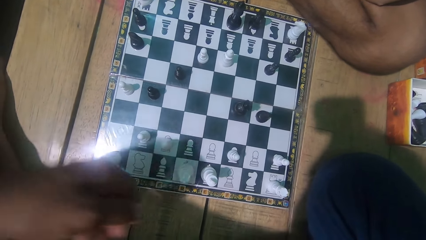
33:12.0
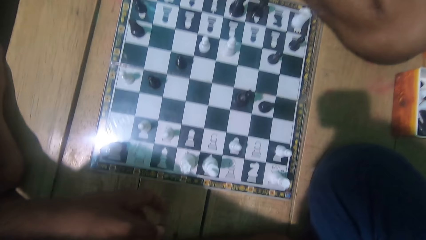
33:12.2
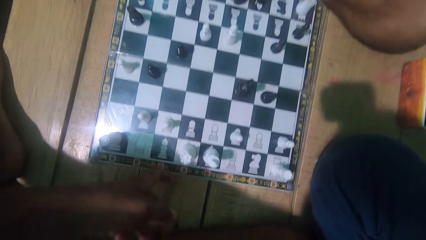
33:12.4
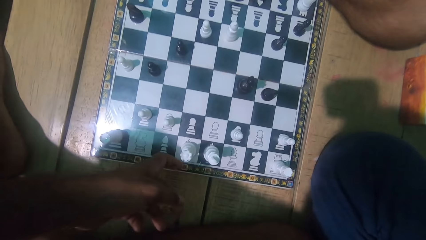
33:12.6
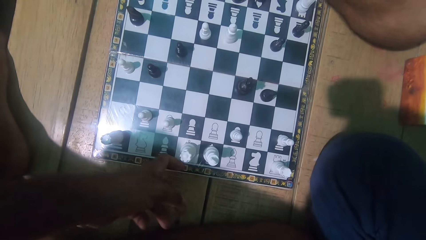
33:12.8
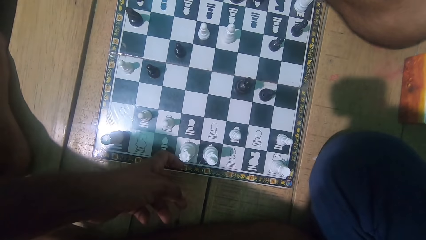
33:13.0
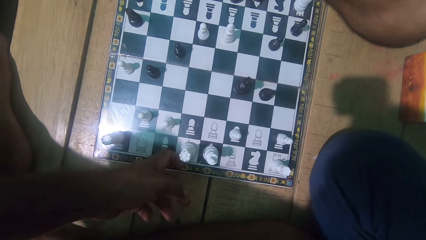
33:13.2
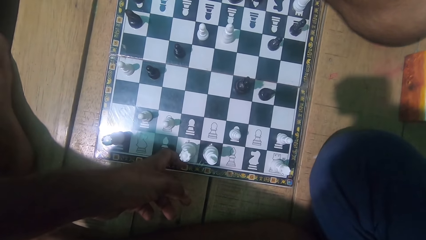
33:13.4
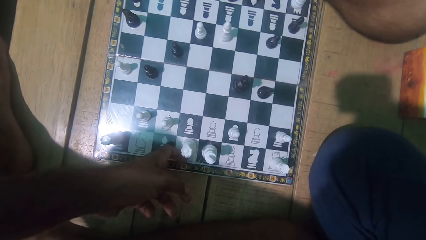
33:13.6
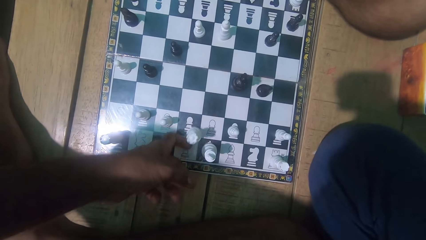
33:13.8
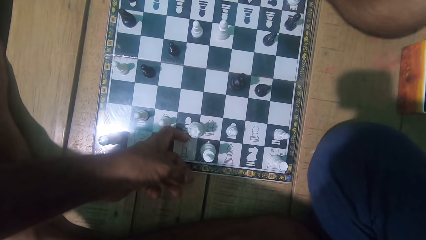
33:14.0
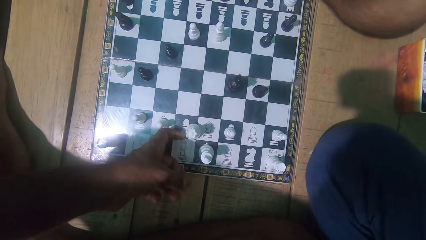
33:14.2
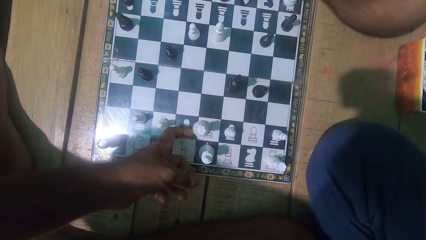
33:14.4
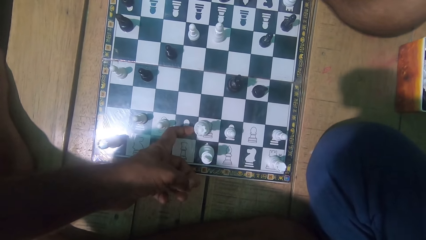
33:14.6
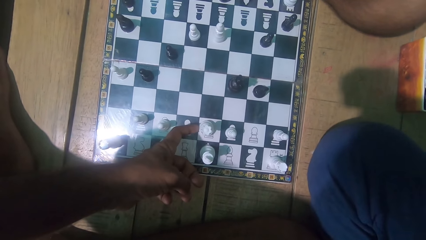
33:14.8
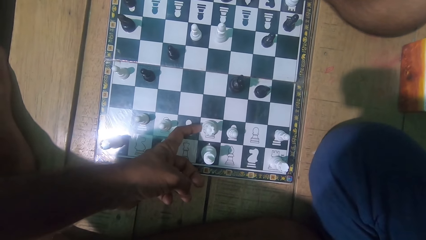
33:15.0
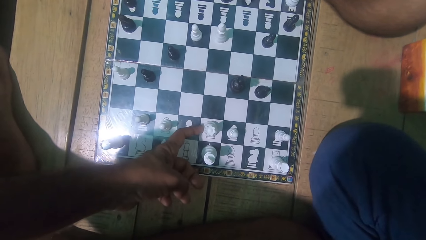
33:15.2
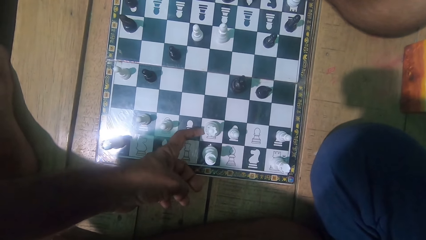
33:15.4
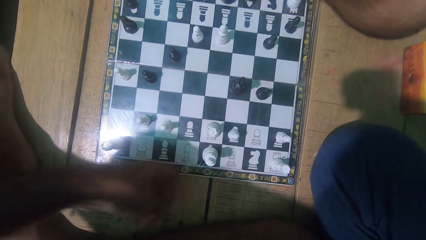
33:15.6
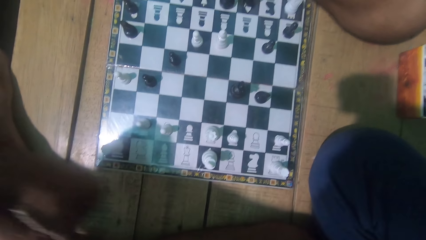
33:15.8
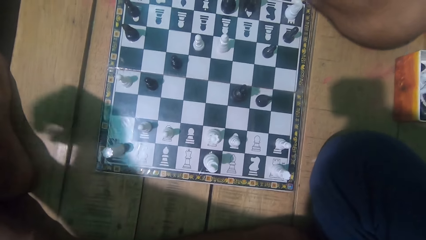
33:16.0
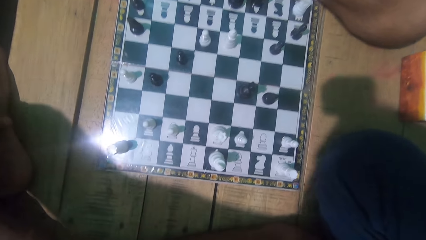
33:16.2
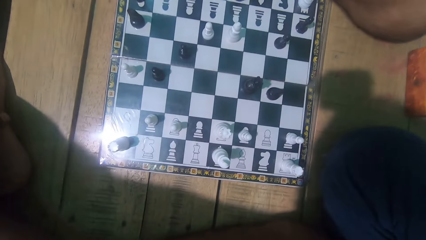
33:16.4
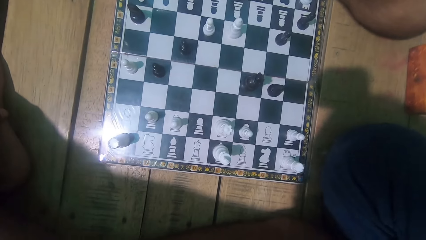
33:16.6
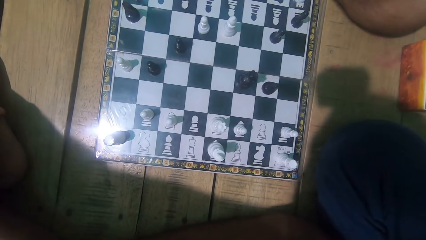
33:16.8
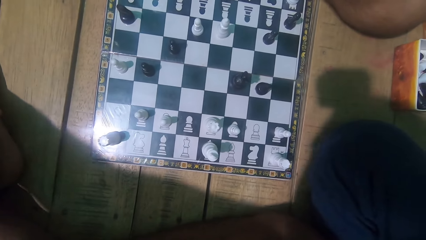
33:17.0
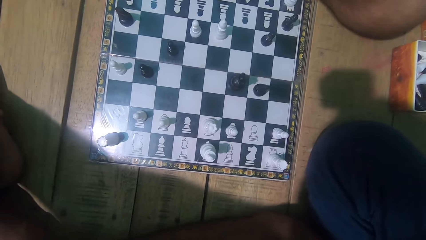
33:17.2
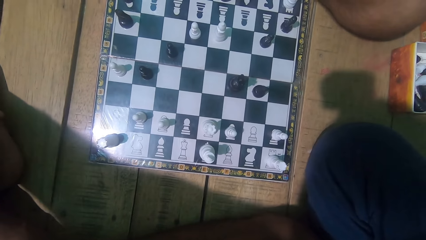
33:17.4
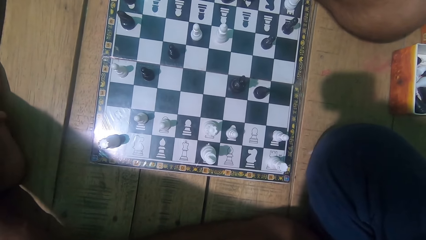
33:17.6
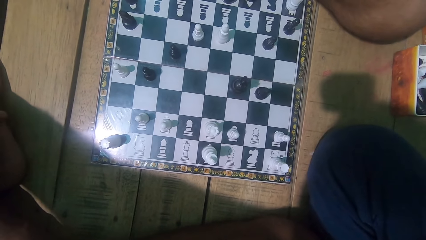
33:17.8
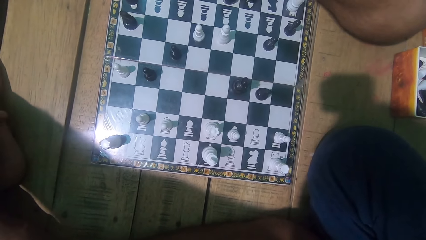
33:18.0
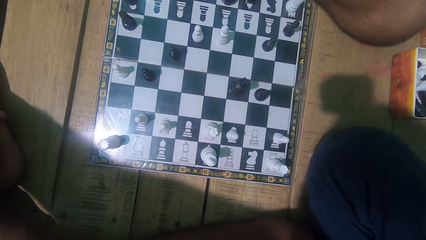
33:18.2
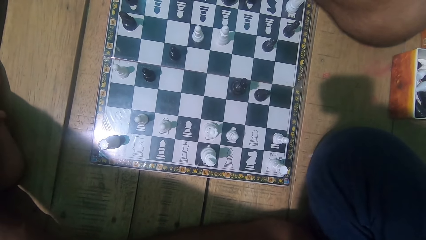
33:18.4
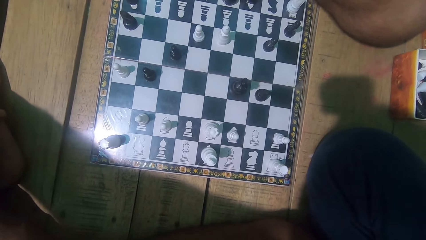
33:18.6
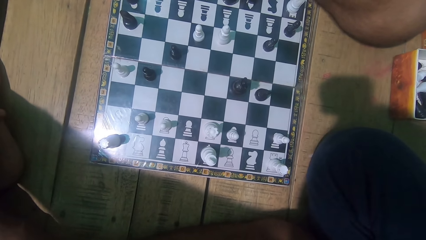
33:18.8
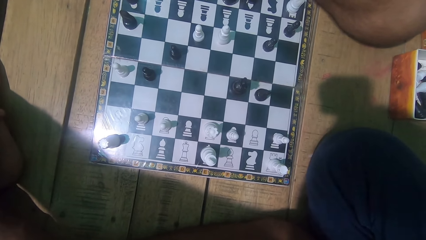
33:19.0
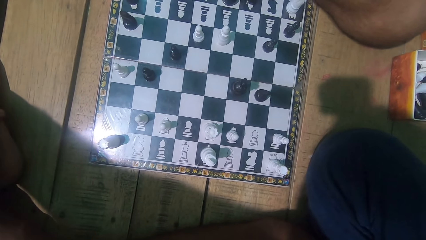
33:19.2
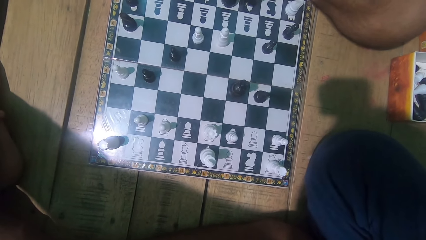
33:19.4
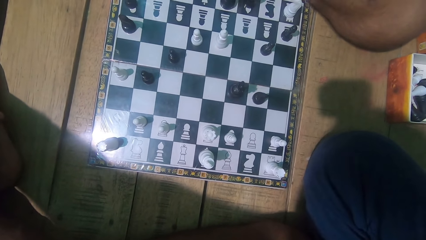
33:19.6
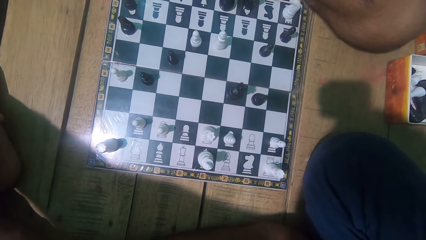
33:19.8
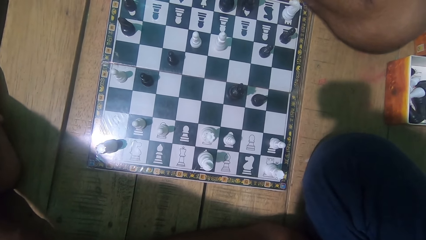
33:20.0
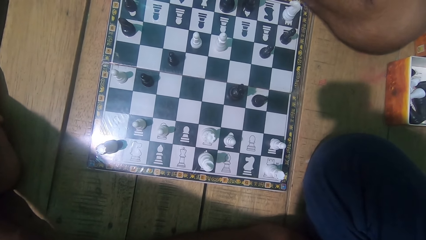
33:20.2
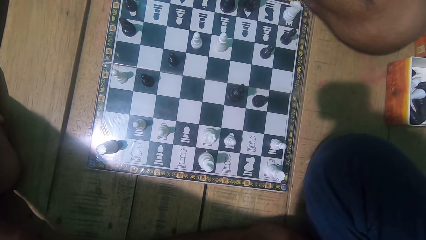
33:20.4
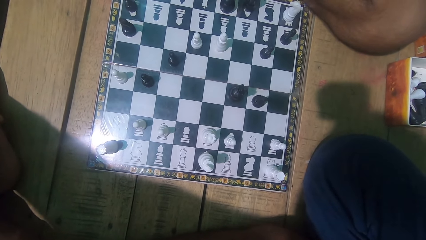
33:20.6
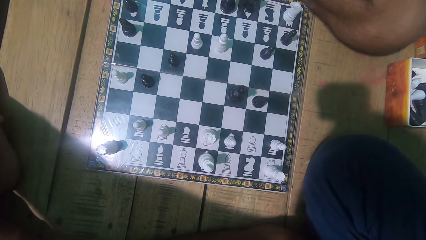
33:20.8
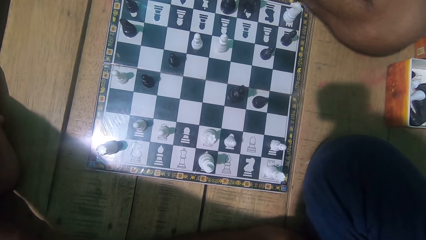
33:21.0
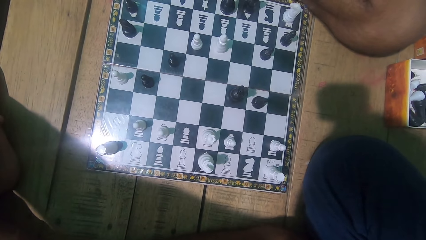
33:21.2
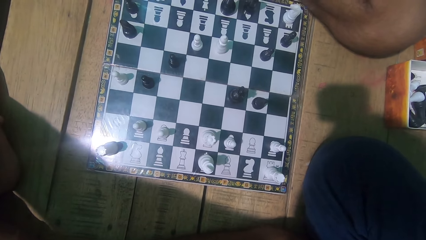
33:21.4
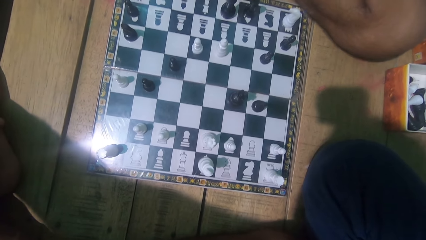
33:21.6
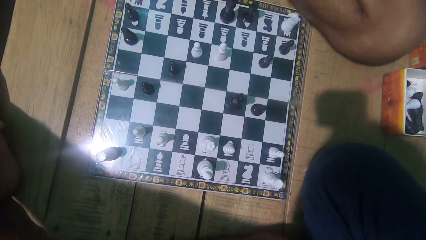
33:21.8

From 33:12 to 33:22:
The camera wearer moves the chess piece. They look at the chess game with the man.

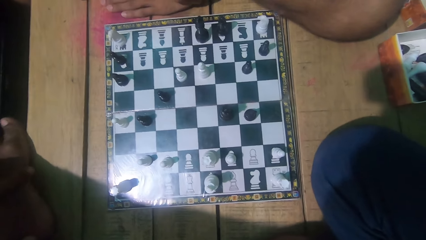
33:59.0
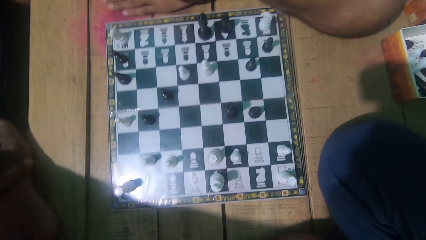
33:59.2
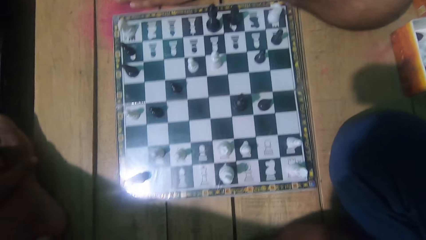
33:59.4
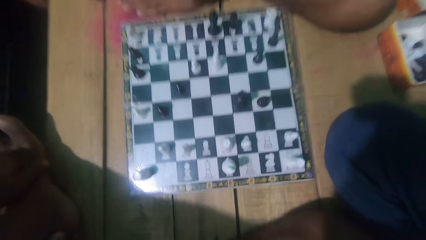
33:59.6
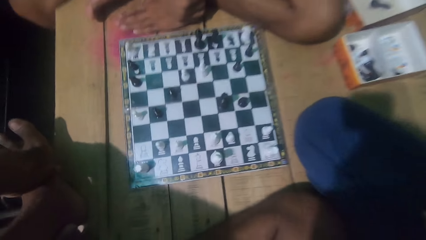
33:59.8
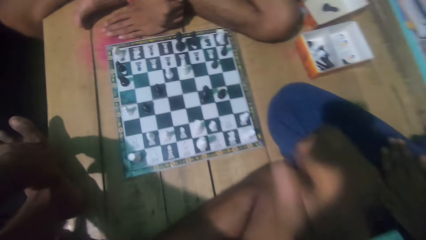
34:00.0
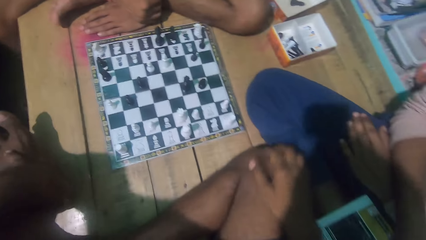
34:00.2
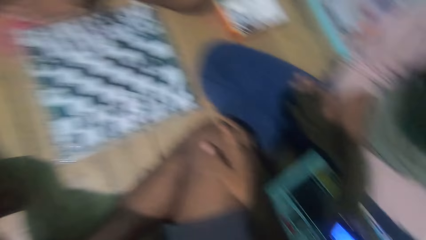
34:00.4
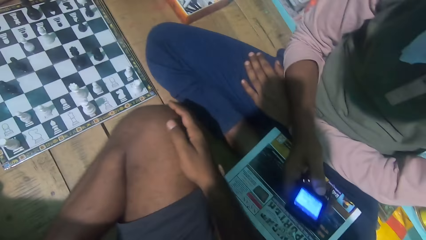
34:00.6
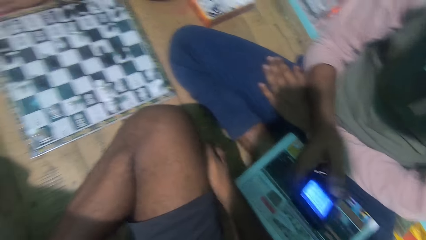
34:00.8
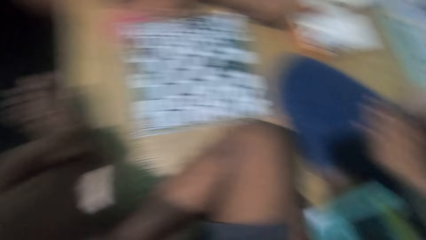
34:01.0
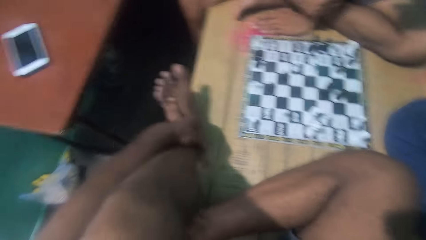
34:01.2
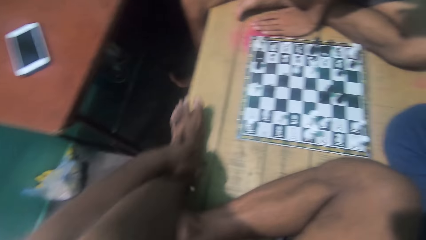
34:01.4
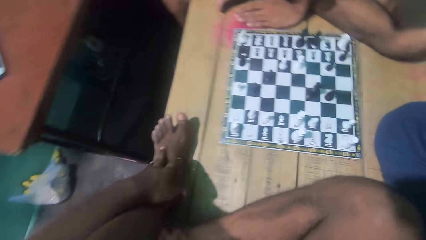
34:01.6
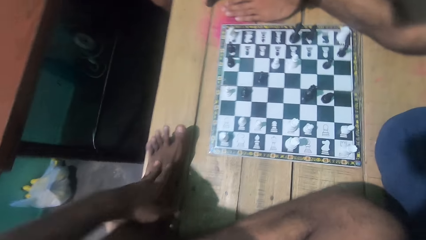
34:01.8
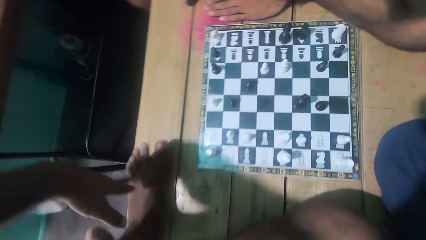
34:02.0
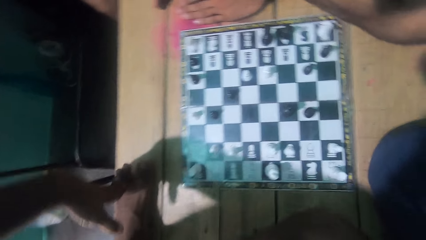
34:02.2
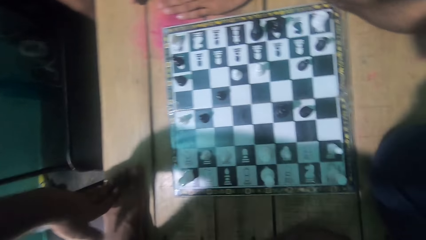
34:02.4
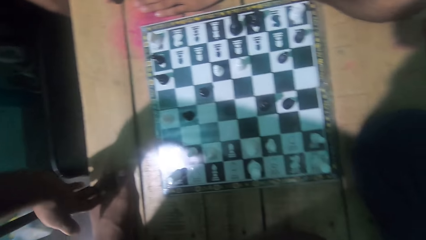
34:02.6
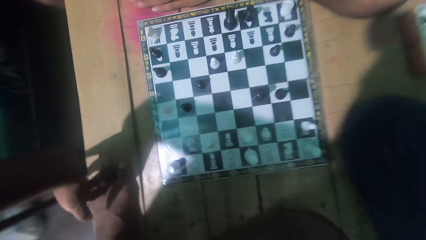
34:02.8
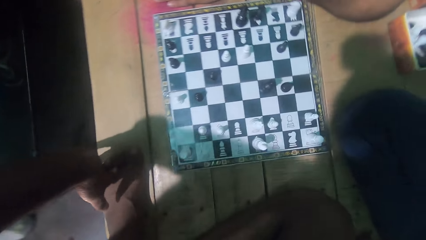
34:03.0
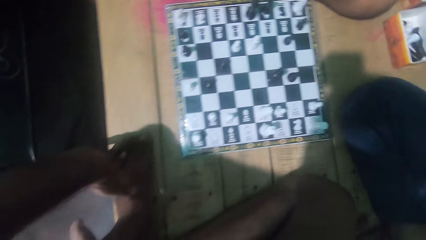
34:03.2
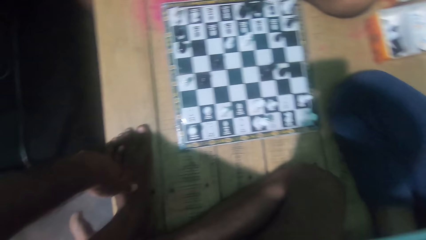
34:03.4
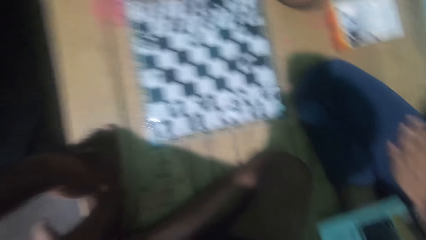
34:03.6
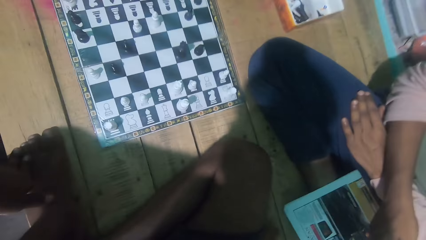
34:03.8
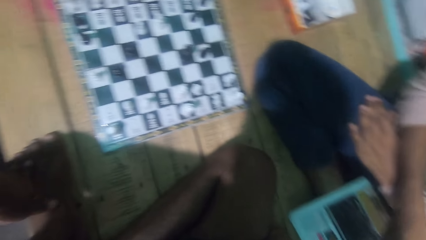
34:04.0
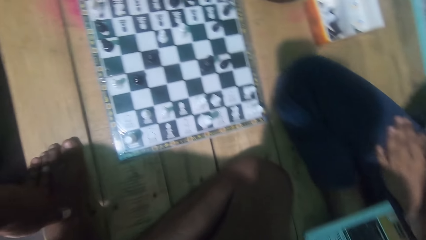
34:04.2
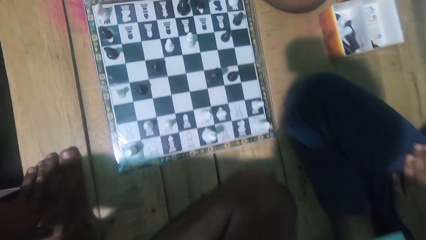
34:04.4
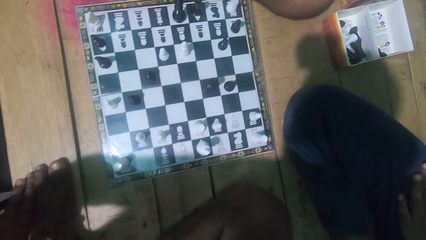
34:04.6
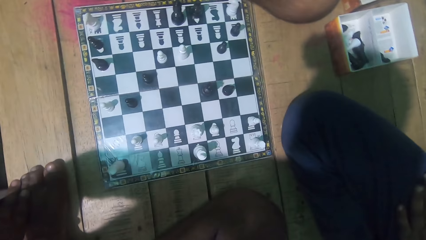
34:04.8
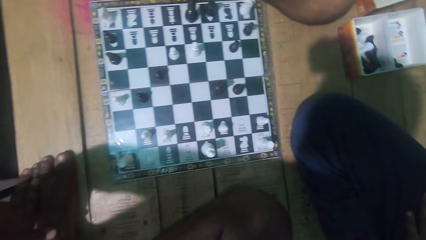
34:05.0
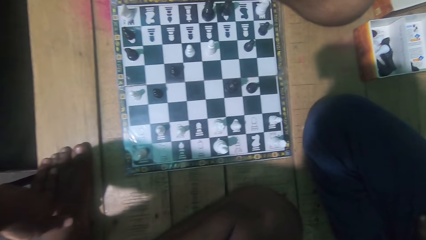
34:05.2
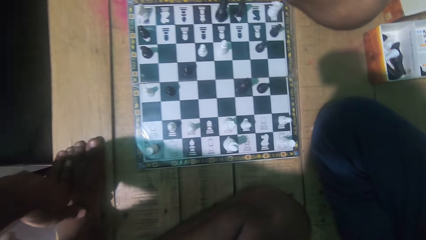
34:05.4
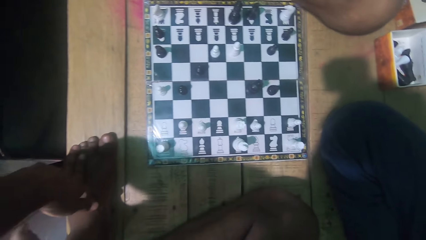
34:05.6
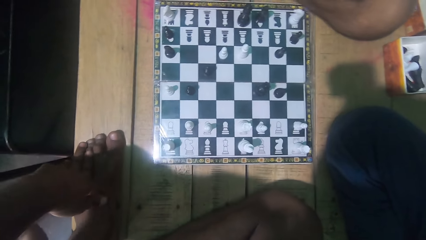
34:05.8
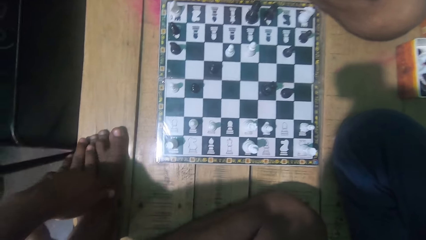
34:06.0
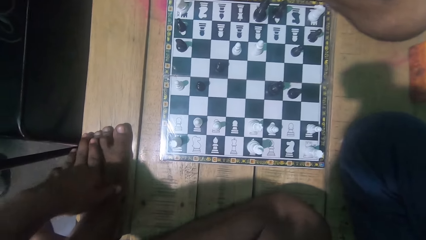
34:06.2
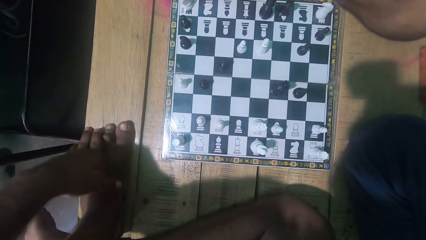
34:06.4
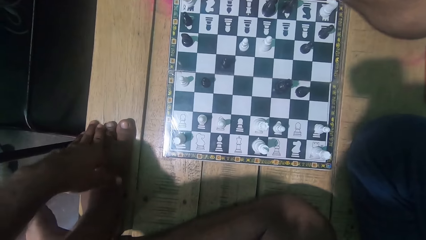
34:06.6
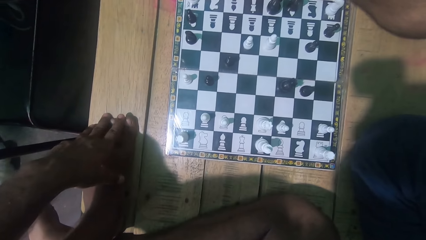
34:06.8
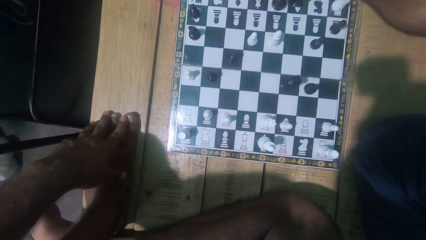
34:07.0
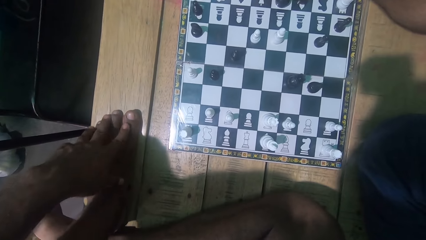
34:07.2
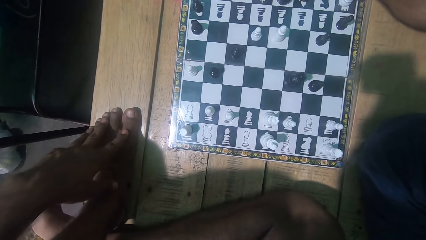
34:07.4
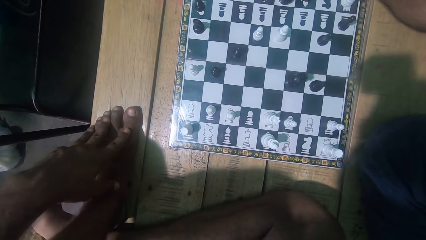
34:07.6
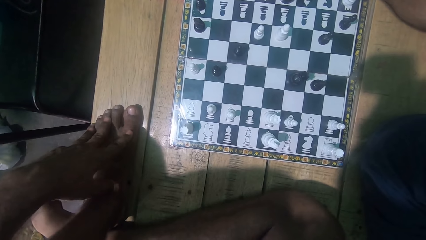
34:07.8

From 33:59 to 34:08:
Another man uses his phone. The camera wearer looks at the chess game with the other man.
